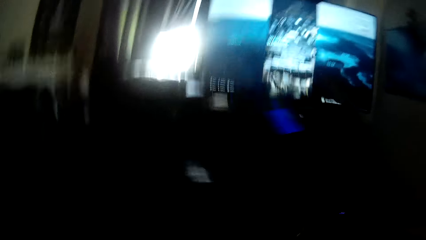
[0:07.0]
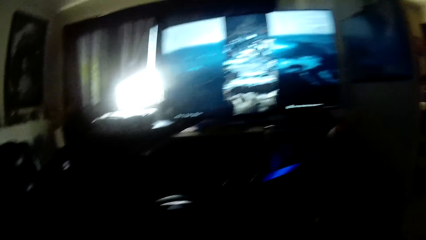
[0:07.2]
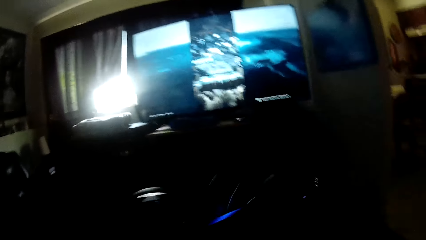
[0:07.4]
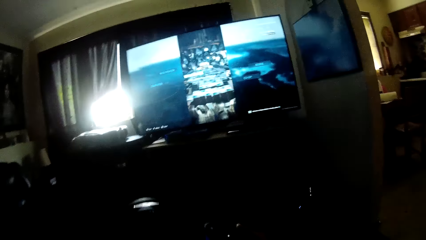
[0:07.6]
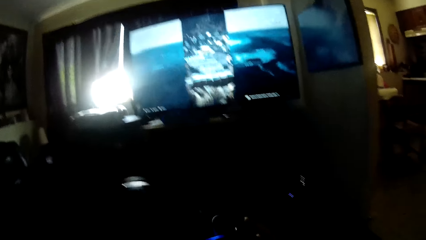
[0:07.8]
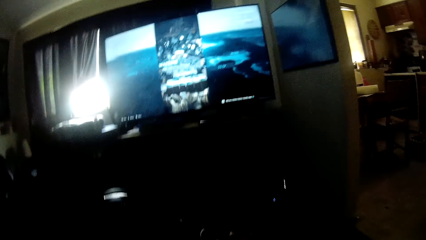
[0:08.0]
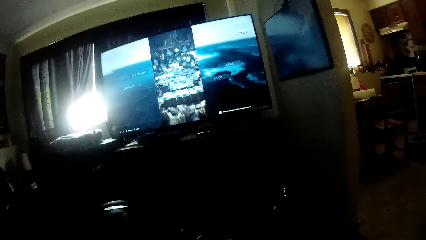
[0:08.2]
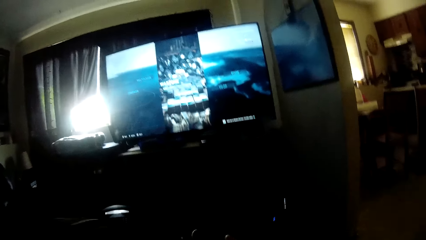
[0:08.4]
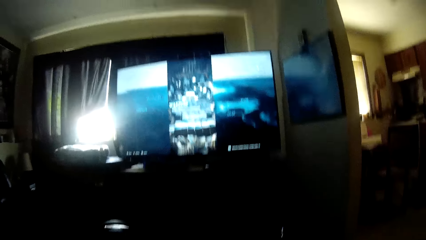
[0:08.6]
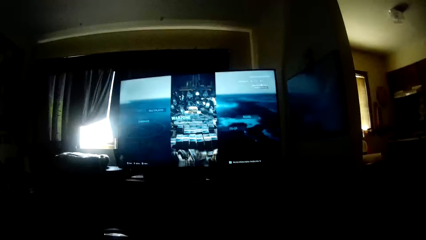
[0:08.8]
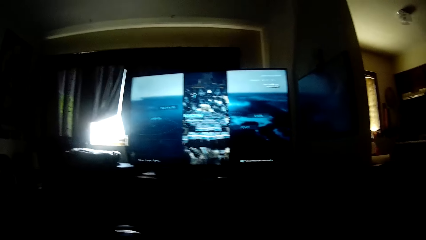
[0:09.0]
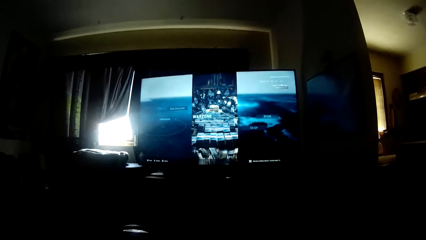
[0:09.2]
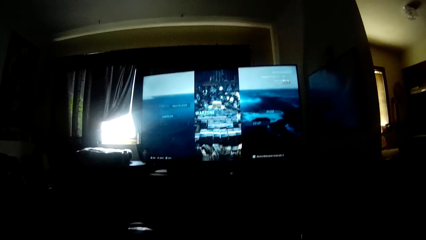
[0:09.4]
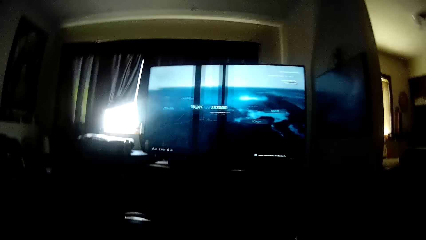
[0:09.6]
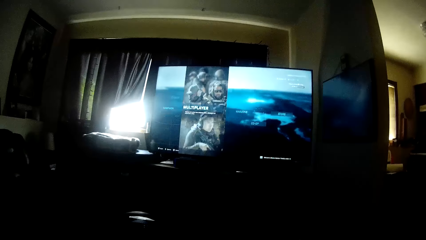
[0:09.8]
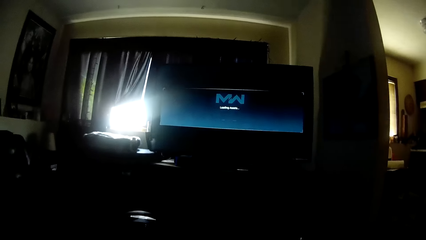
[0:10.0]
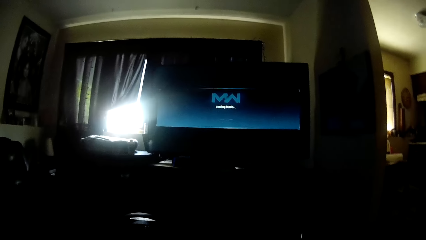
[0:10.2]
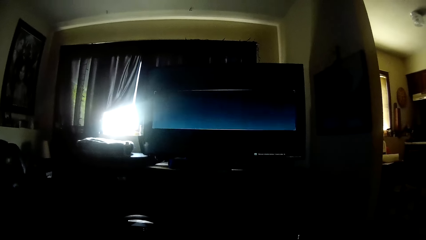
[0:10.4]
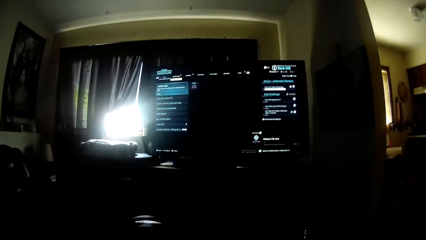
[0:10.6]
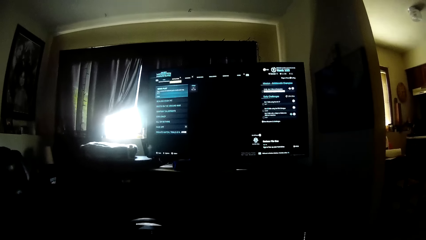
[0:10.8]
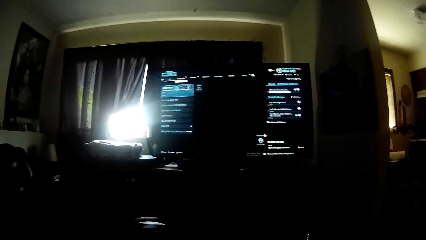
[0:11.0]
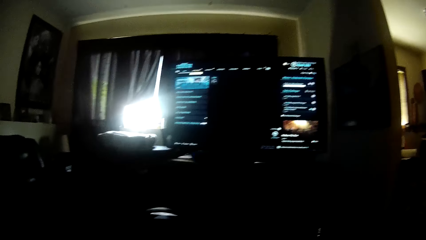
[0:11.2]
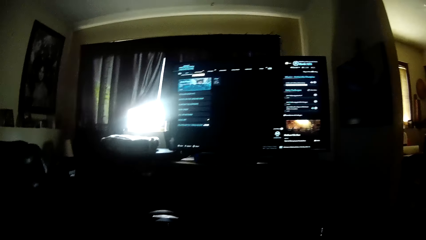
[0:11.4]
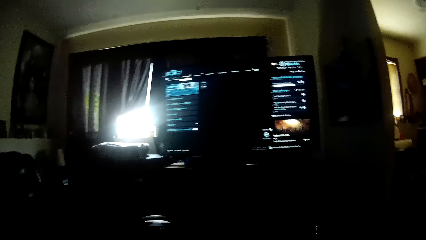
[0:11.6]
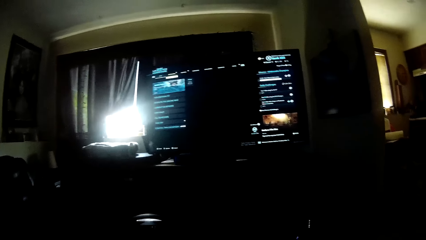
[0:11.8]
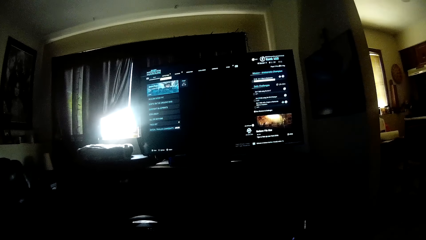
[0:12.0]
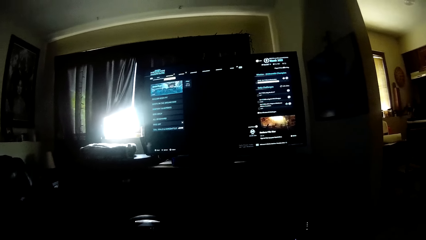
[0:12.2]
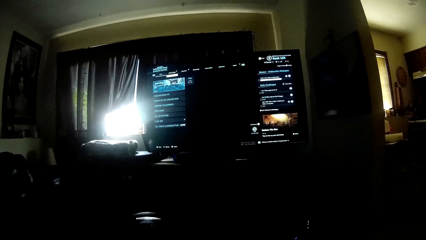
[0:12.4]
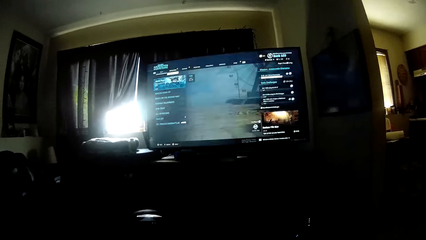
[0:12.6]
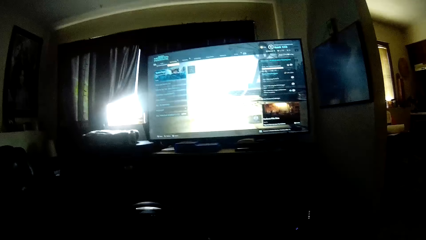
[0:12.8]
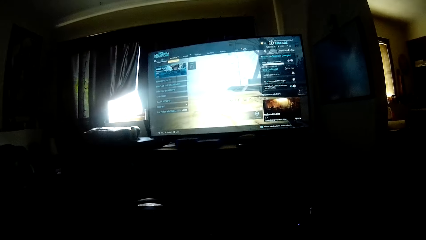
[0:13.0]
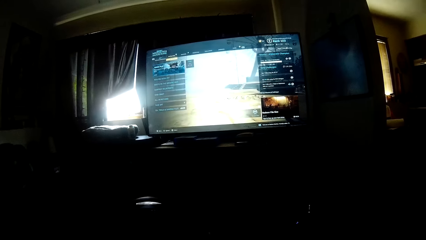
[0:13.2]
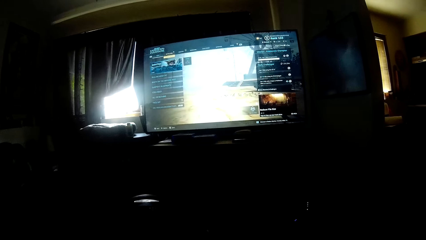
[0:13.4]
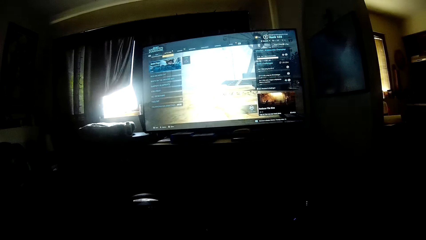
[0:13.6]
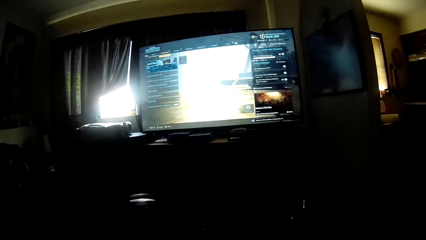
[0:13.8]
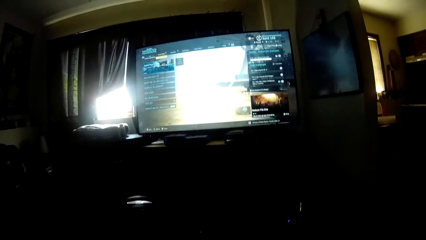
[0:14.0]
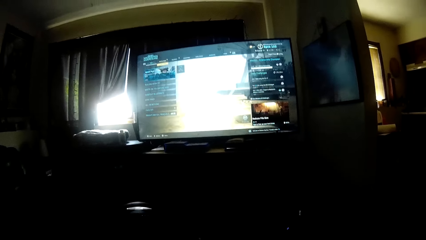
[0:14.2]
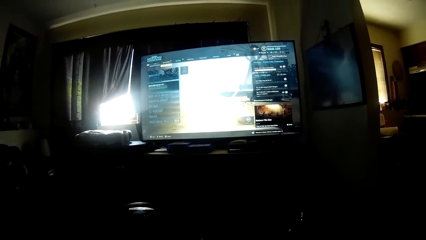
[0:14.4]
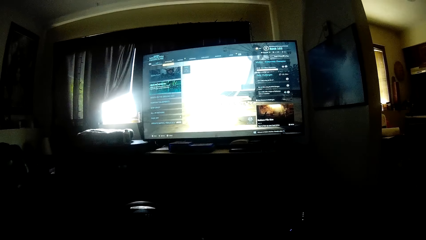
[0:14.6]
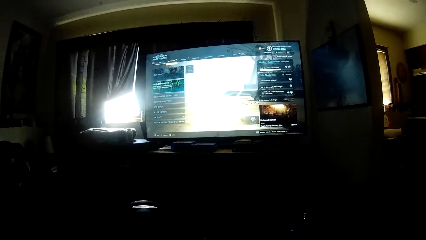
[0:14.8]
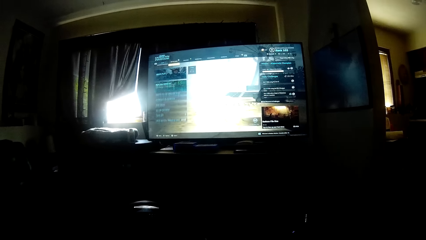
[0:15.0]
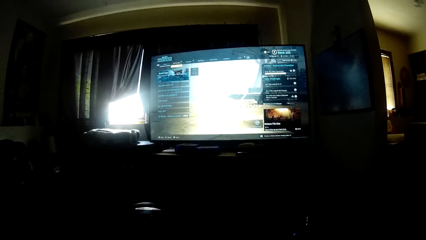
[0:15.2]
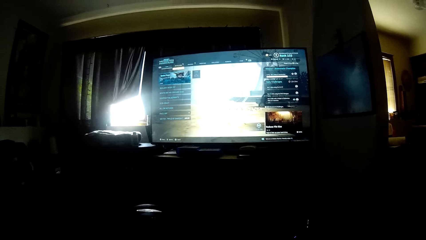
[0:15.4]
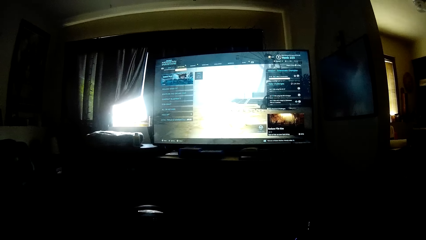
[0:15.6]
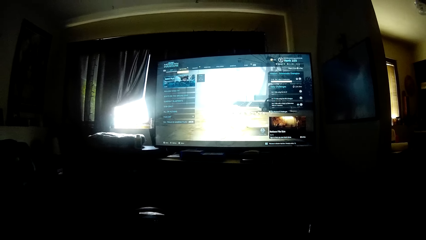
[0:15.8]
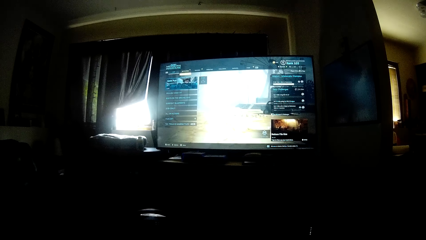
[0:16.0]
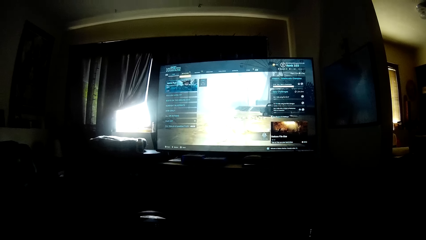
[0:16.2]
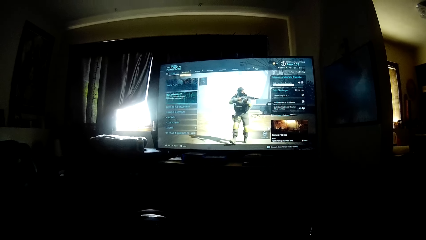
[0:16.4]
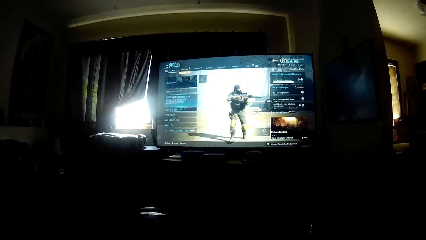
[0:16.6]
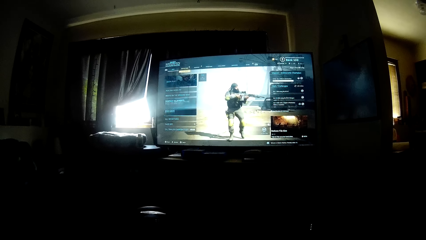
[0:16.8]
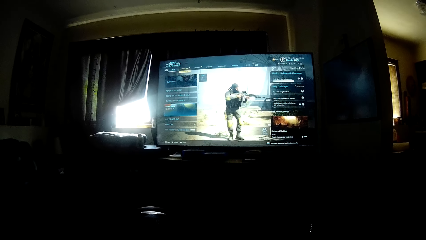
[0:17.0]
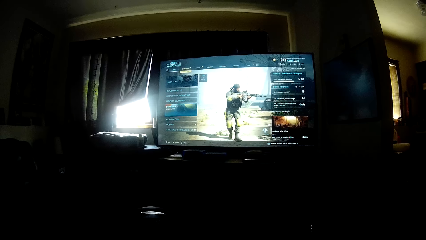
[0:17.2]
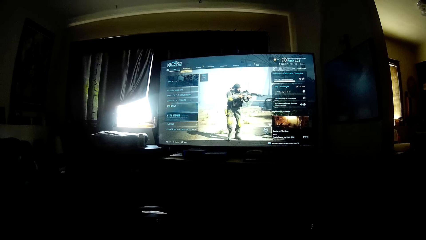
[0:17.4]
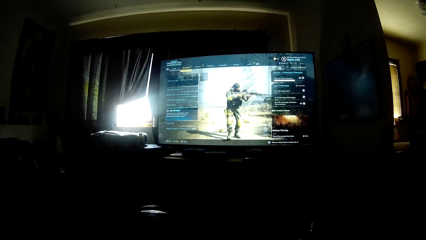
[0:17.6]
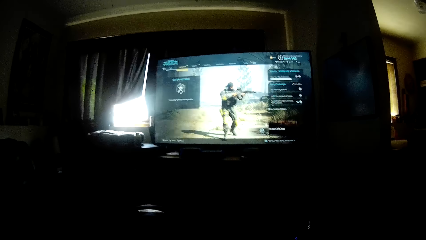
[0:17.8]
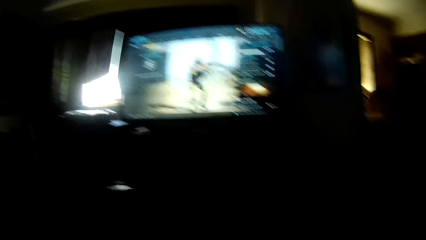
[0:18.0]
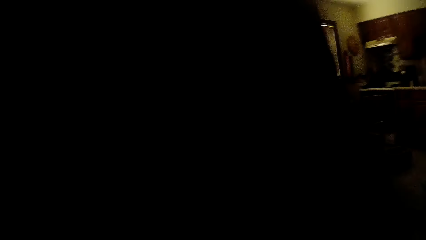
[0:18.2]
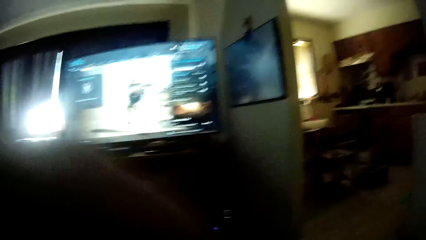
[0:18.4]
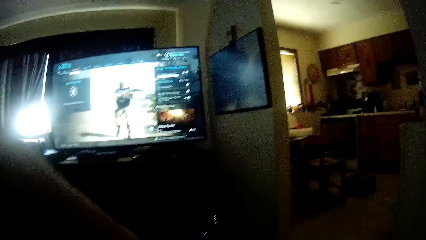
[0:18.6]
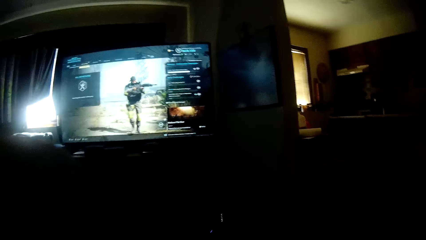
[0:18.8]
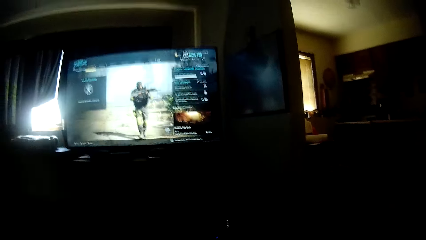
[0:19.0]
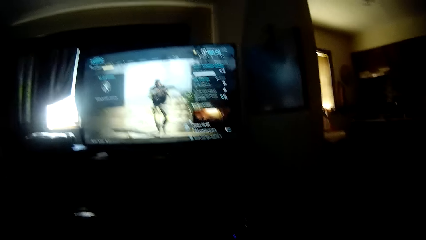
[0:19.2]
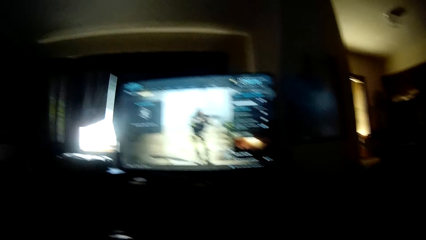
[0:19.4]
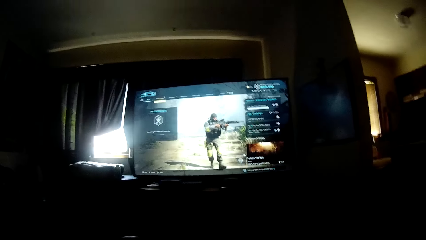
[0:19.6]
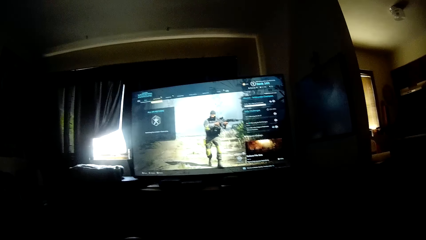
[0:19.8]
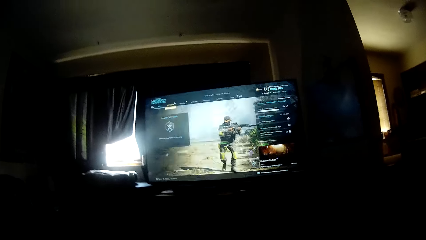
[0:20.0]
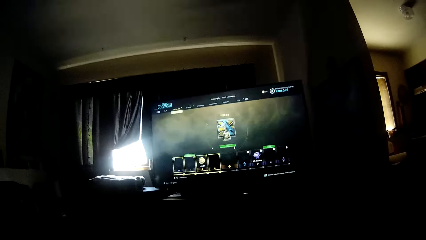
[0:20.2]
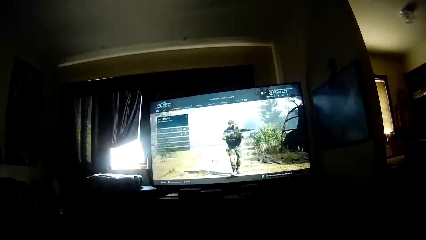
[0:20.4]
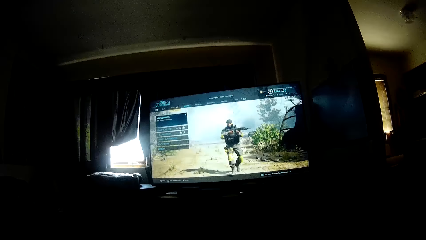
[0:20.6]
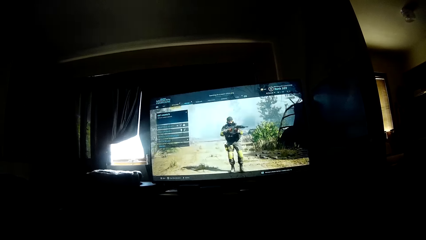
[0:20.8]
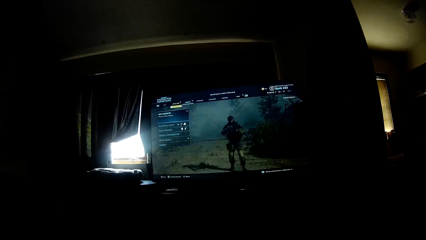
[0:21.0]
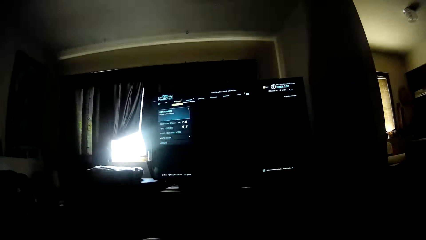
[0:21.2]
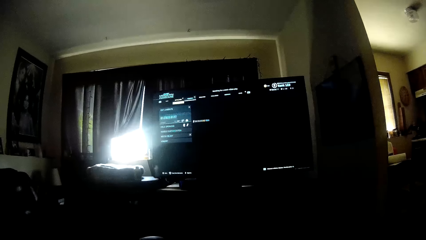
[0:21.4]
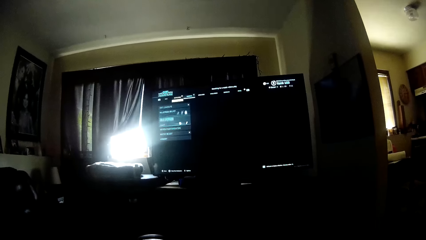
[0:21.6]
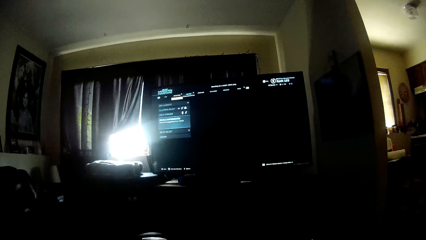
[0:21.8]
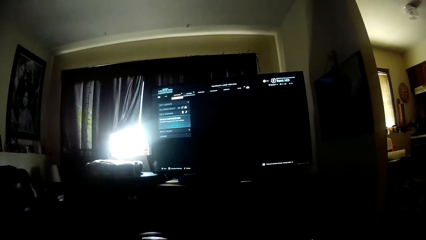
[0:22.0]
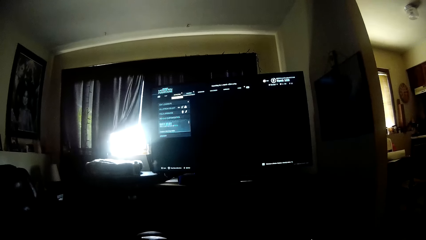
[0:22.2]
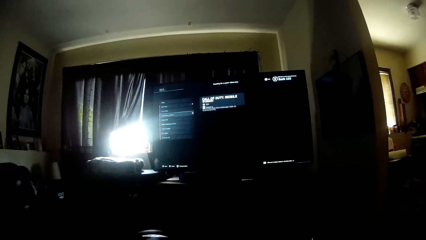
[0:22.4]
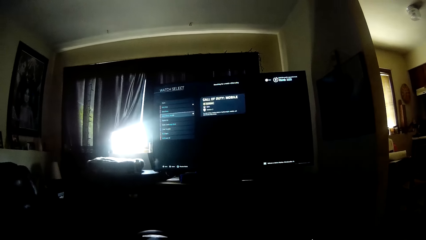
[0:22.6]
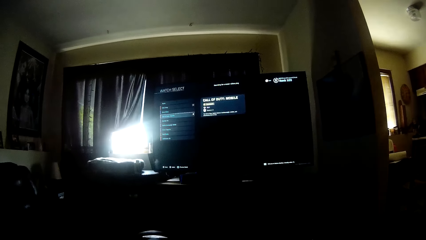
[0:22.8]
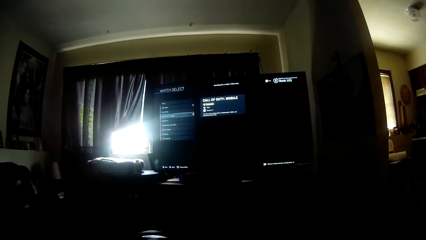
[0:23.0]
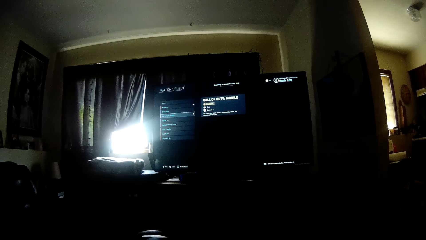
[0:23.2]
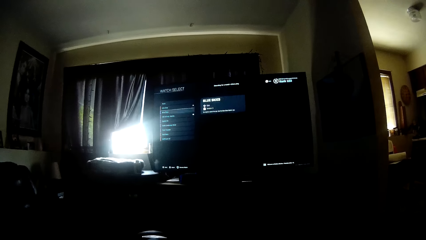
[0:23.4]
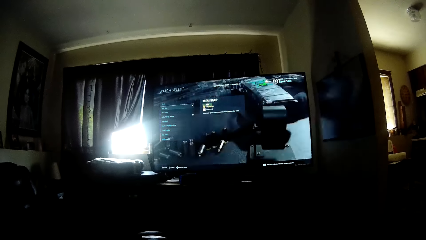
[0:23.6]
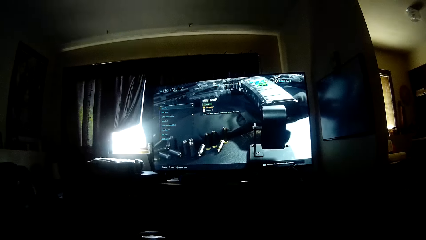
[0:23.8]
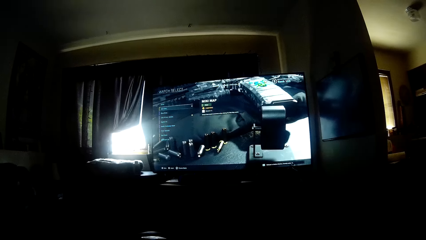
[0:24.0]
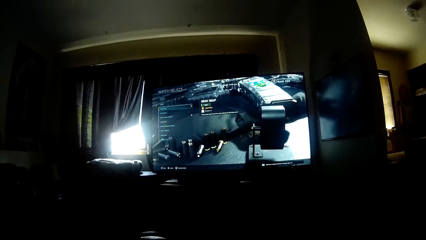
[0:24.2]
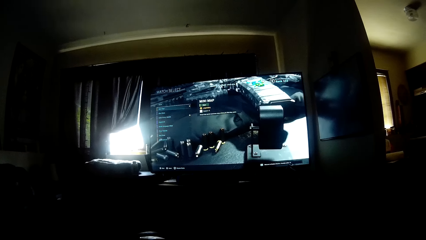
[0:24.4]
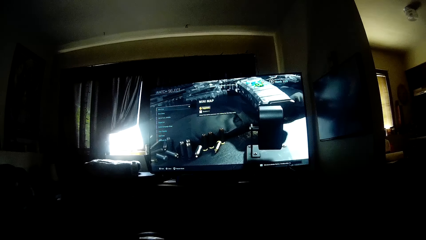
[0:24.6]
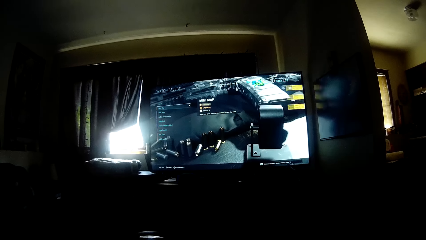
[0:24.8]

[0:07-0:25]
The camera wearer changes his position. He plays the game on the screen with a game pad. He sits on the floor. He lifts his hand and puts down his hand.
